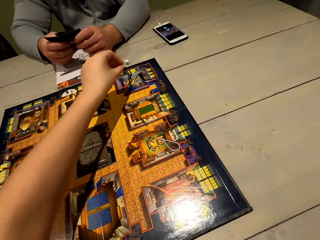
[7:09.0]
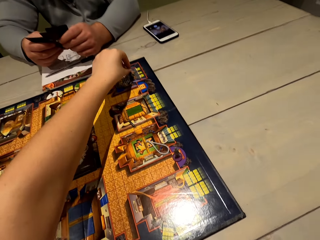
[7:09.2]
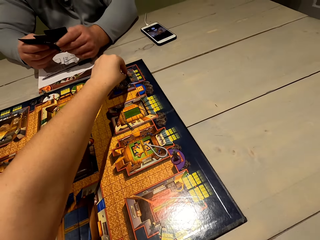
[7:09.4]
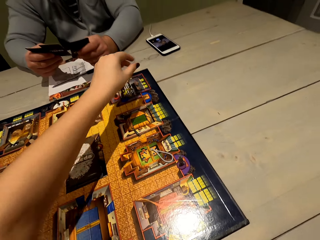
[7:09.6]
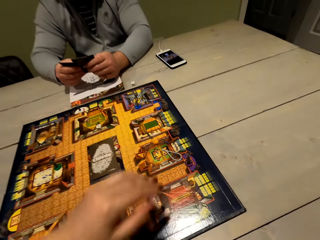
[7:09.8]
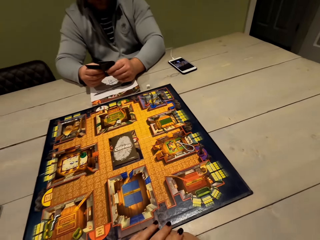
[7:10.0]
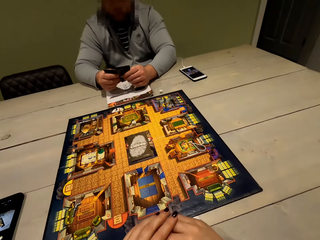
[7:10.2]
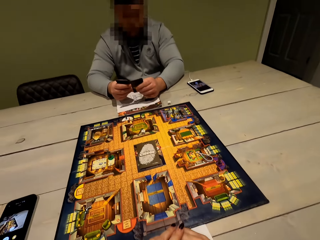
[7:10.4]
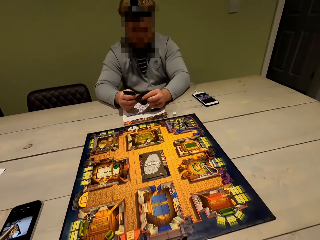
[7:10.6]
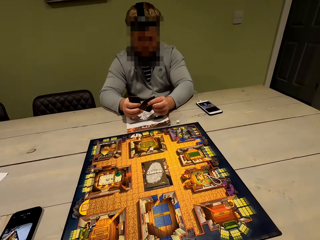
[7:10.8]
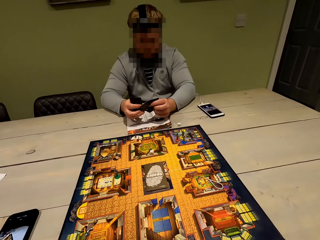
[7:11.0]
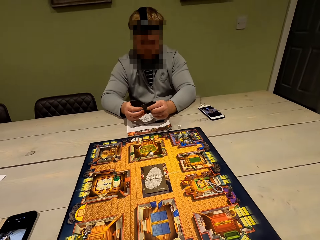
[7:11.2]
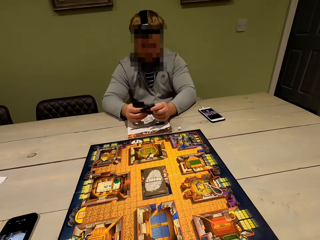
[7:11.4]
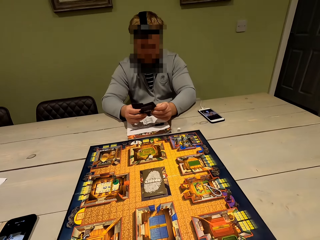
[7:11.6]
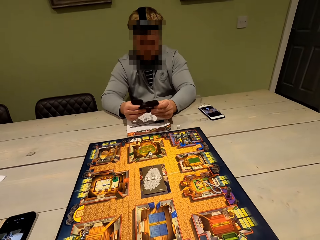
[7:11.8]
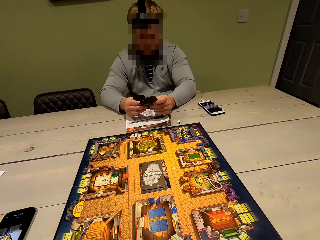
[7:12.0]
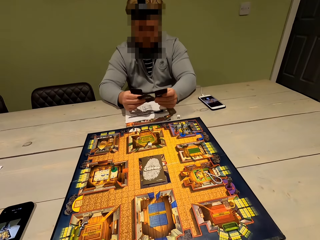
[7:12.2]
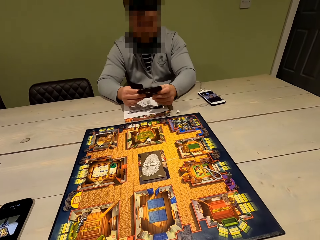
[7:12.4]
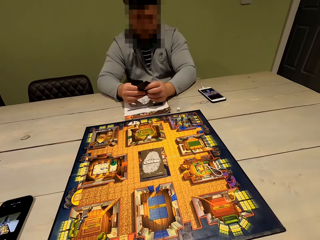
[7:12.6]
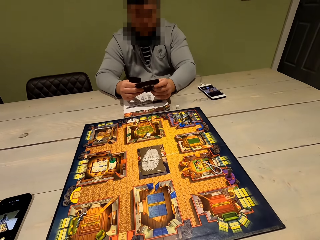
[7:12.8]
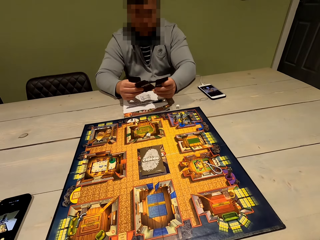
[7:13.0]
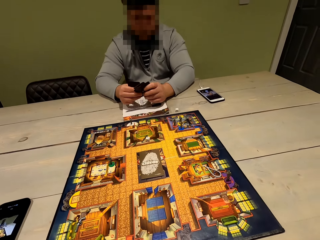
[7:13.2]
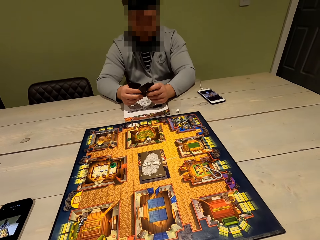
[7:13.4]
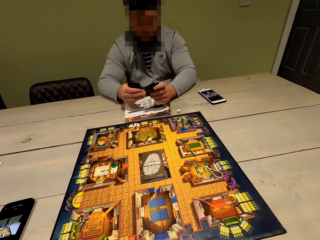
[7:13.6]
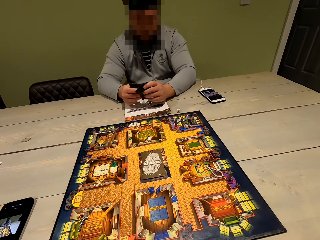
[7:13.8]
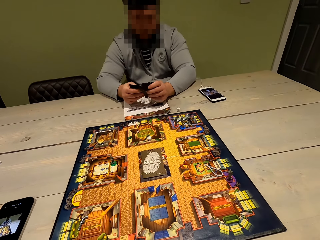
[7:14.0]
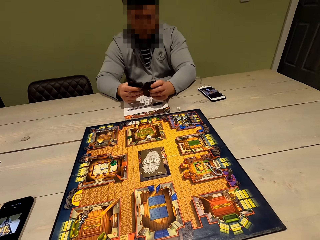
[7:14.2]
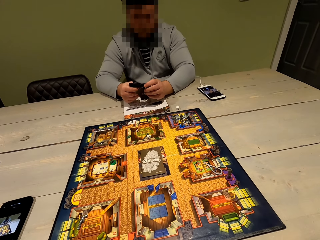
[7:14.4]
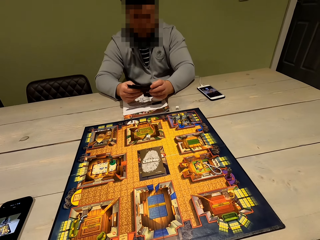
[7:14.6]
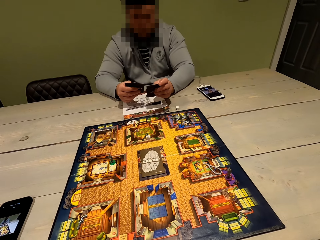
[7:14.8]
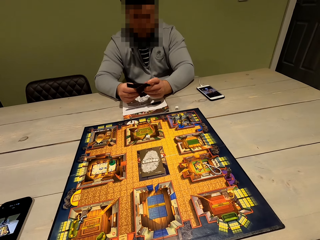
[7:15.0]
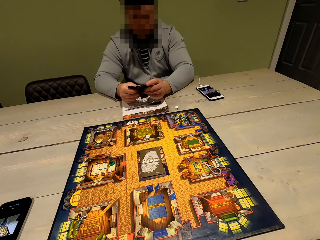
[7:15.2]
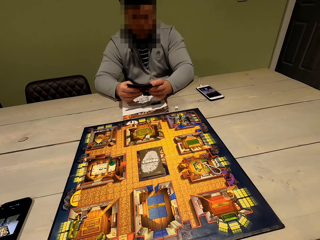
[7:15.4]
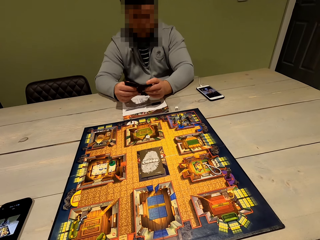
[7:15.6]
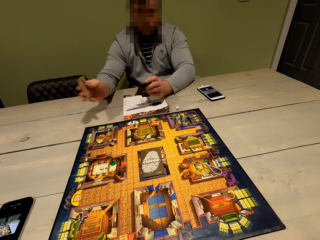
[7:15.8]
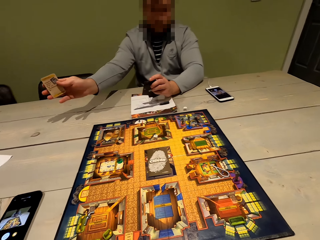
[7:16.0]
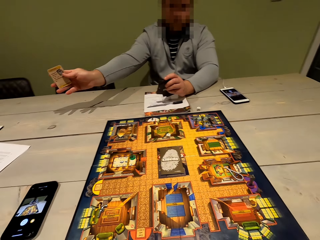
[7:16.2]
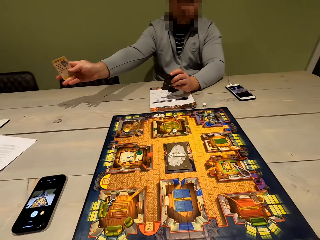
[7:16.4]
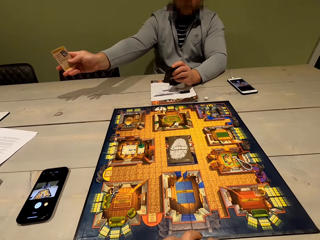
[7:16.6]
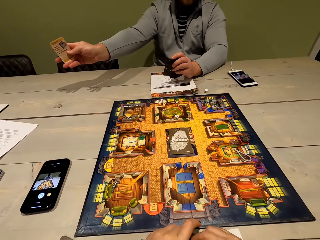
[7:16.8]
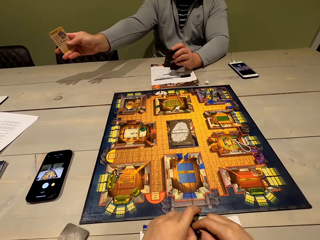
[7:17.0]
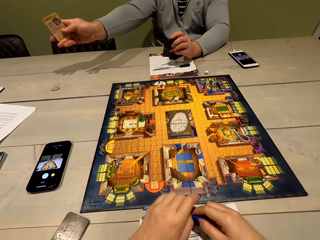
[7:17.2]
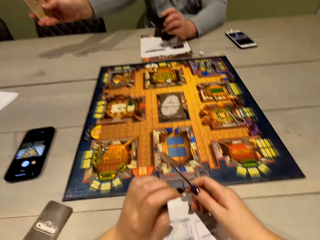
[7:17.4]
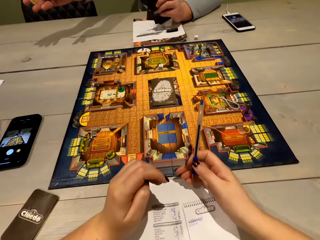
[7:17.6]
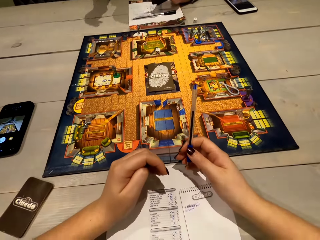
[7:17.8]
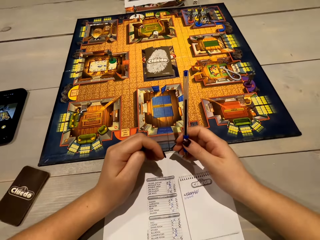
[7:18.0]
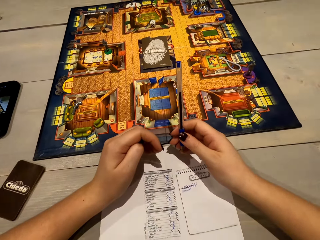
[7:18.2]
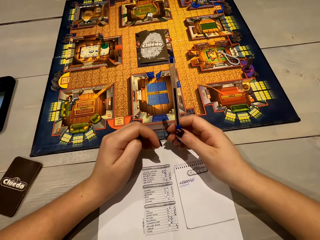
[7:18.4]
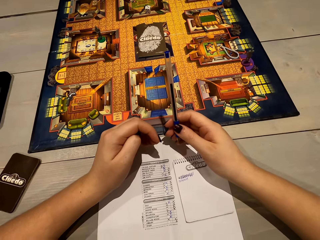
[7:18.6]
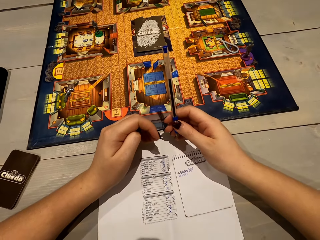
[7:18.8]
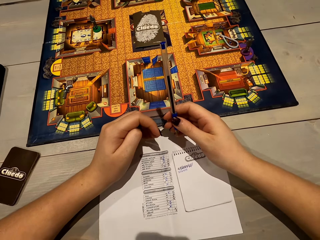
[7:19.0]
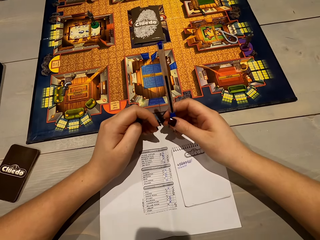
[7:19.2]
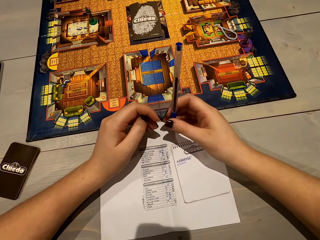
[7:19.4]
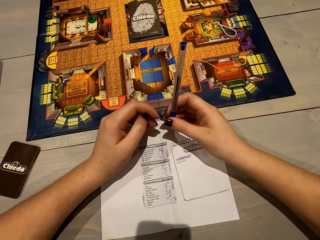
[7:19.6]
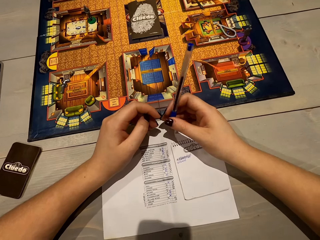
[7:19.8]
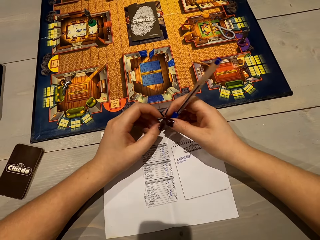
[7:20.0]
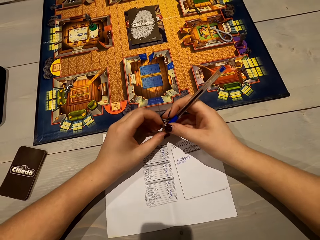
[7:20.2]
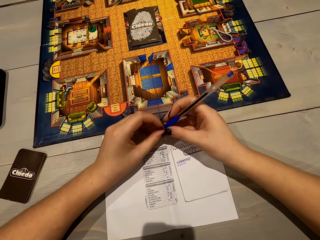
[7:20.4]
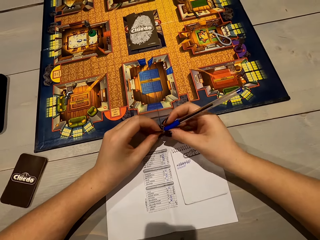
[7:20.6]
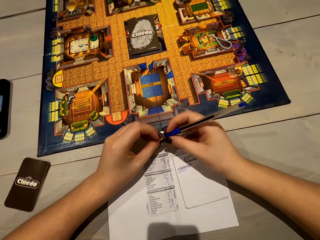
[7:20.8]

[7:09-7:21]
The camera wearer moves the pawn. He shuffles the cards in his hands. A person shows the camera wearer the cards in his right hand. The person holds a card with his hand. The camera wearer holds a pen.

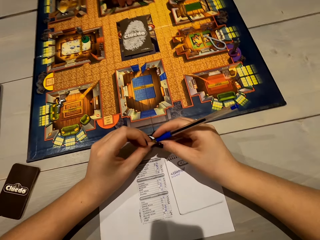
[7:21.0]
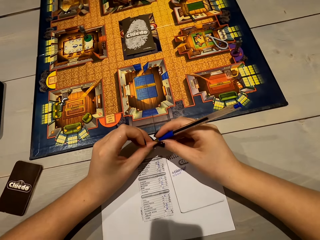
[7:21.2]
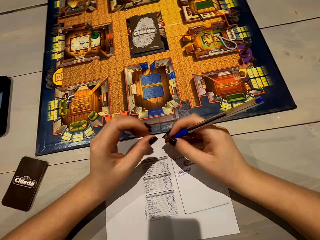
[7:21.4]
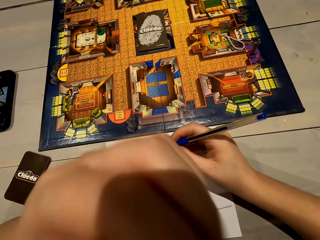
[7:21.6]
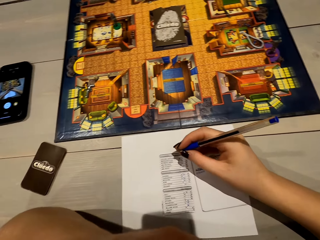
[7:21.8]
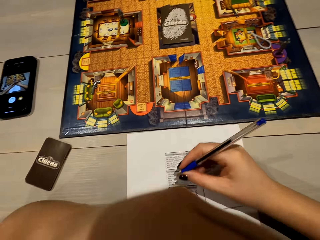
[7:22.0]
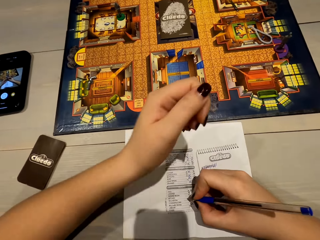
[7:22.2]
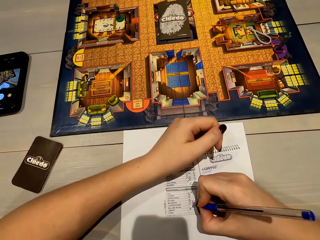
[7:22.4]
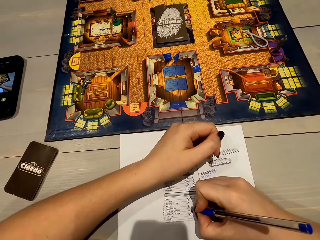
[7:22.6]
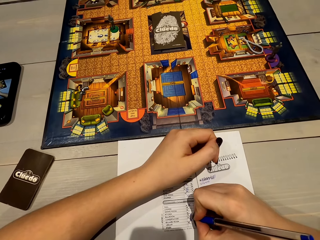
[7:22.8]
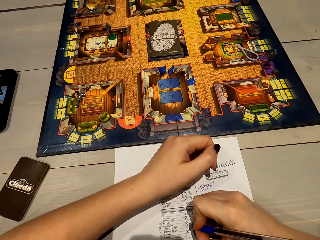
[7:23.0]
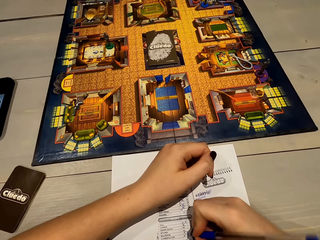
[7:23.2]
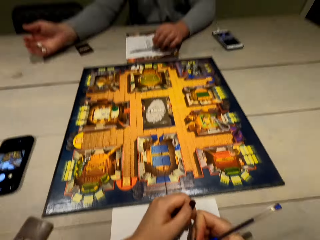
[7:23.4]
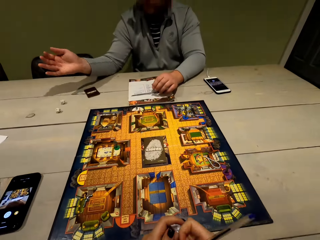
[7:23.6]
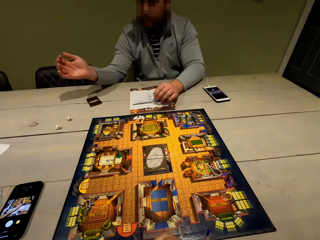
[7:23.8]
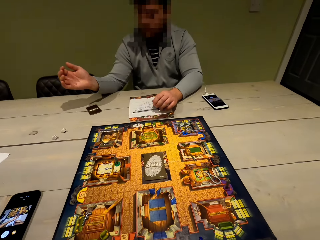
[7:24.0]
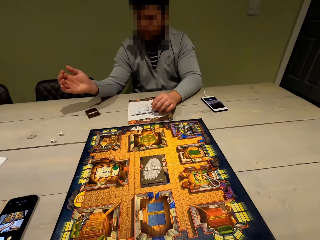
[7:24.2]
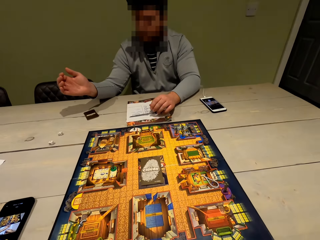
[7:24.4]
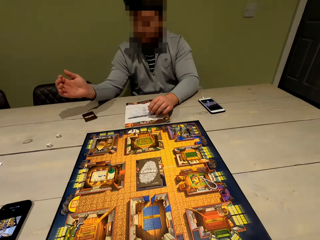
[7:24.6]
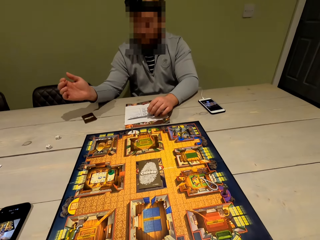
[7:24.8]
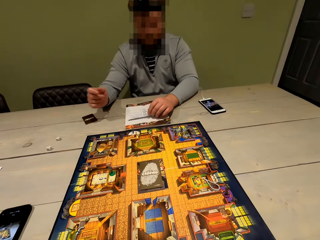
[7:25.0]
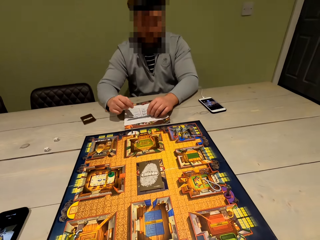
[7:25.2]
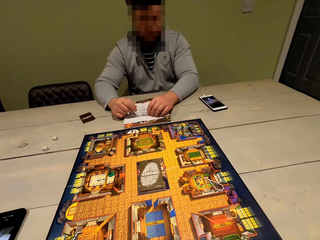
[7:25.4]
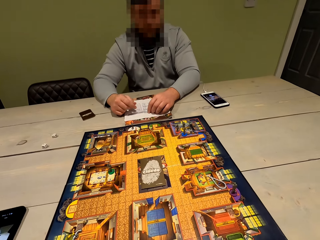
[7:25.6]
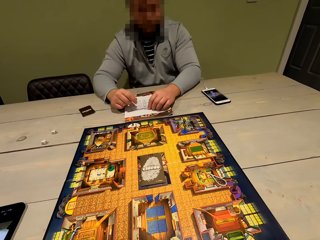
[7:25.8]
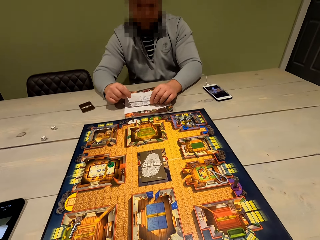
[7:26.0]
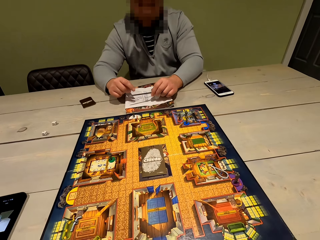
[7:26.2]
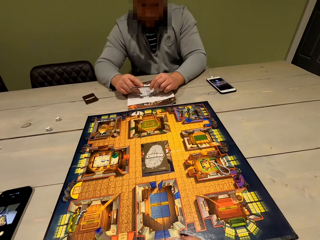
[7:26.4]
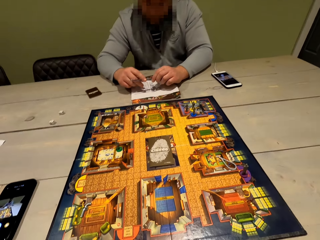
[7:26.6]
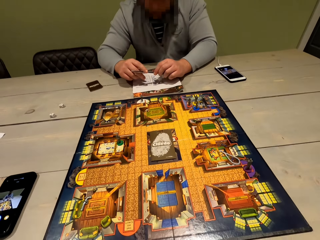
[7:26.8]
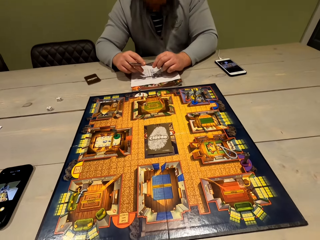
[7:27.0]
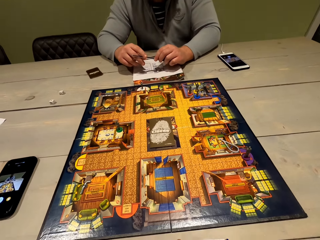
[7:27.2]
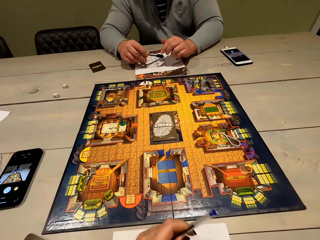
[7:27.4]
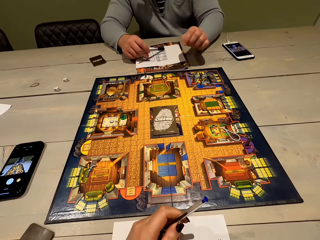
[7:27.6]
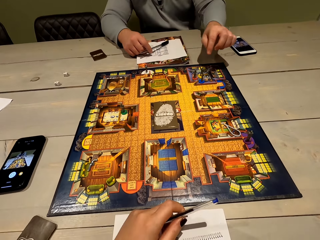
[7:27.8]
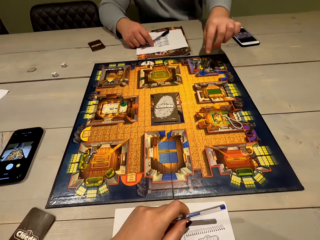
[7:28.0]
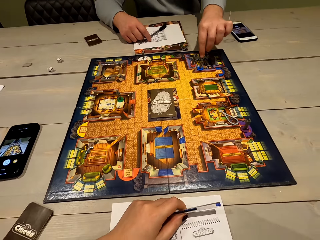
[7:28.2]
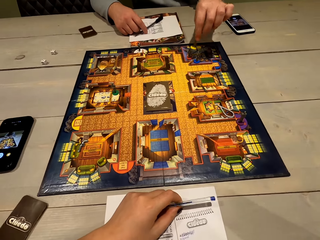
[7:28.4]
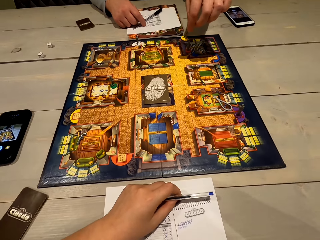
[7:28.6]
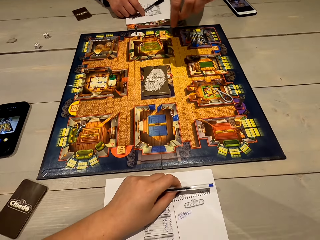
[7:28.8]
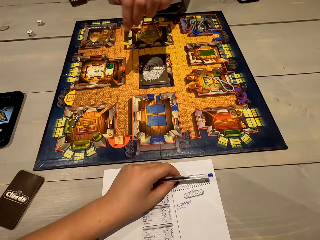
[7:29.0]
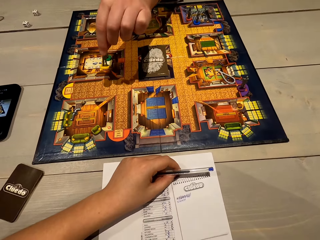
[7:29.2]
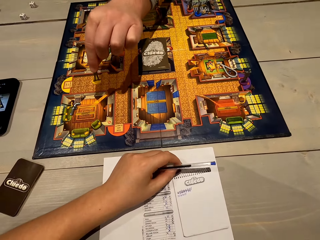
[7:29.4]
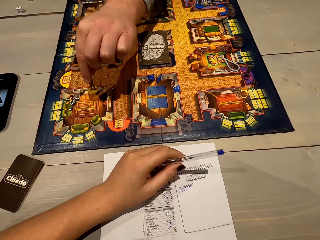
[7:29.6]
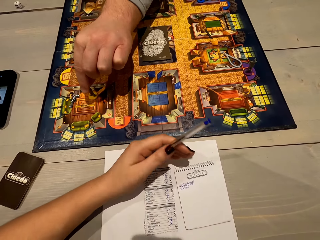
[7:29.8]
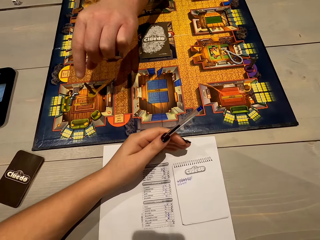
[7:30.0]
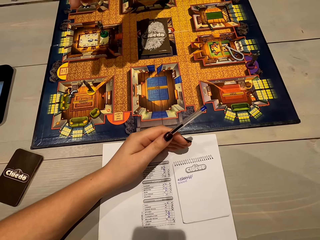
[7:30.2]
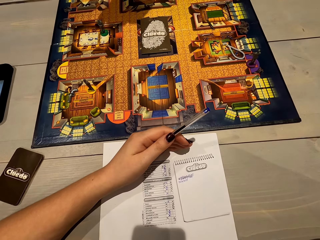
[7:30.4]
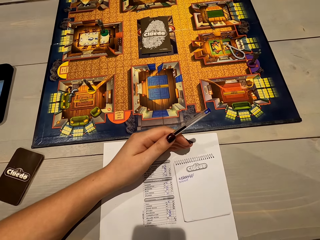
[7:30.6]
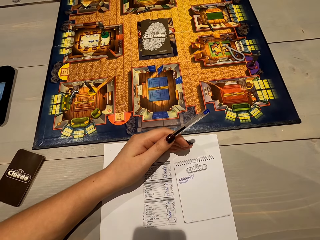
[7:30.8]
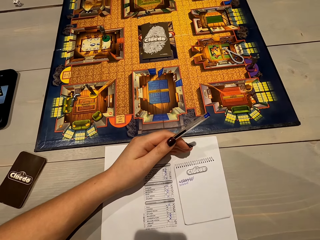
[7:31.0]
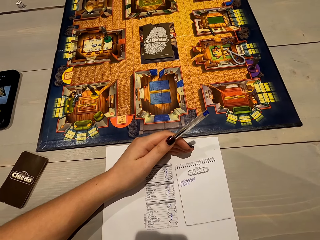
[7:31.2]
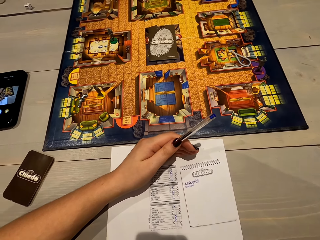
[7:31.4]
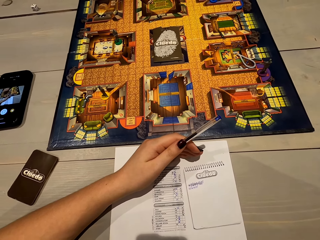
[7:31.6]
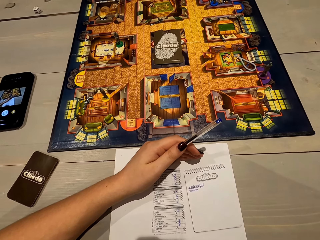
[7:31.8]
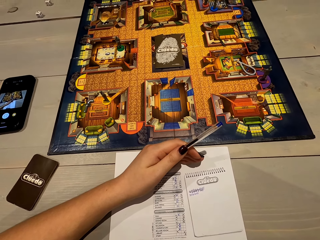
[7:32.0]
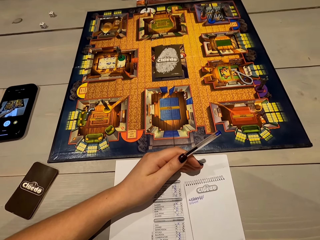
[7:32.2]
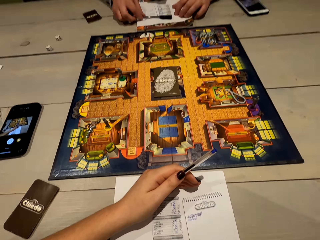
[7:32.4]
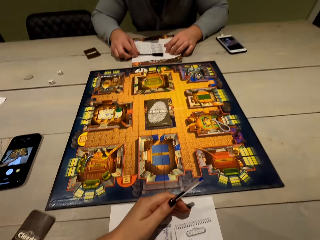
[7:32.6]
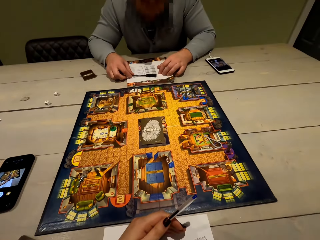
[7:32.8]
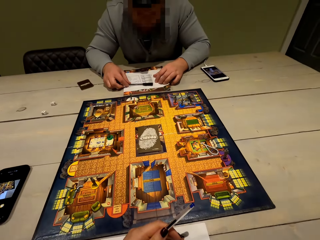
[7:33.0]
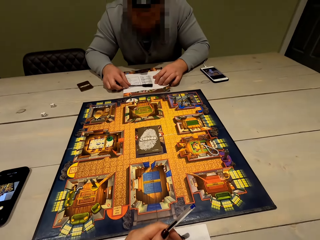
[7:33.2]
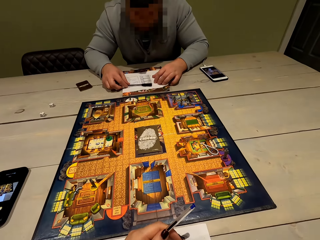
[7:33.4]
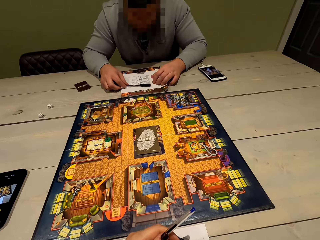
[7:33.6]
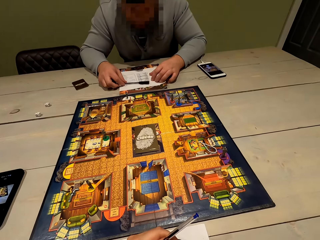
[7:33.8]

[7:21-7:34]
The camera wearer moves up his left hand. He writes on a paper with a pen. A person throws the dice. The person plays chess and moves the pawn.
